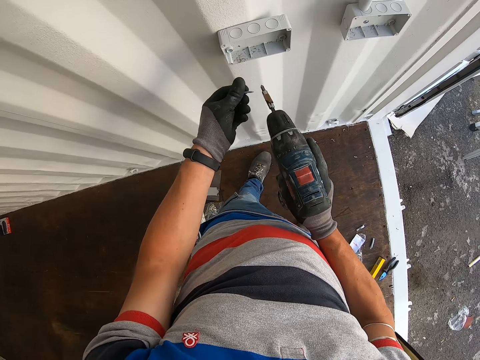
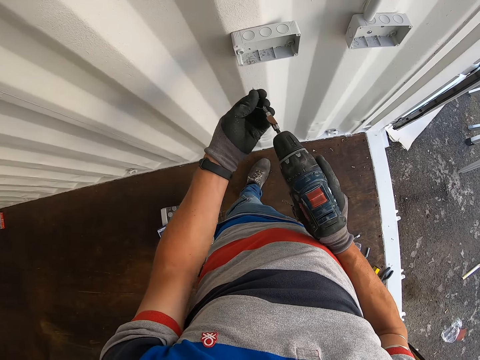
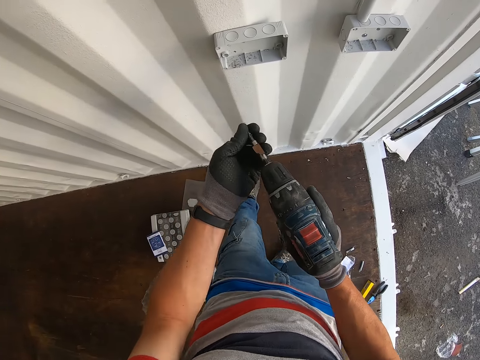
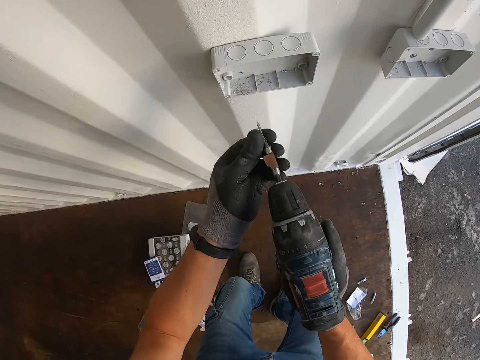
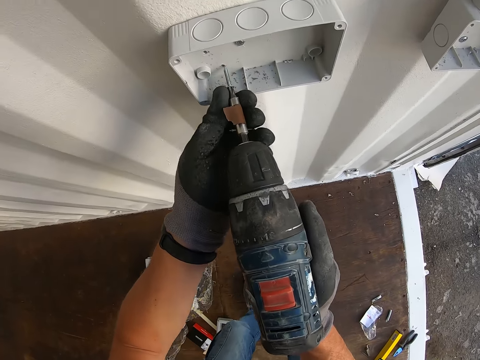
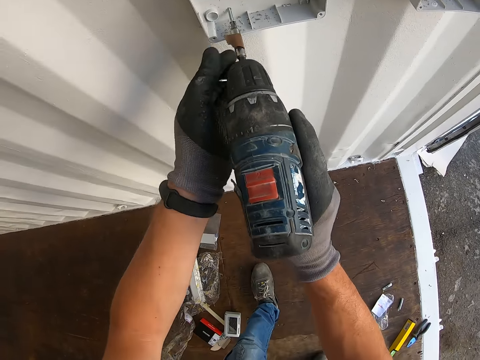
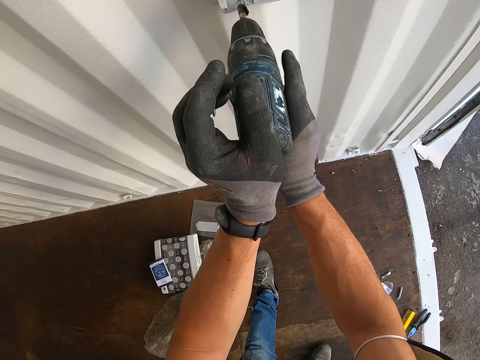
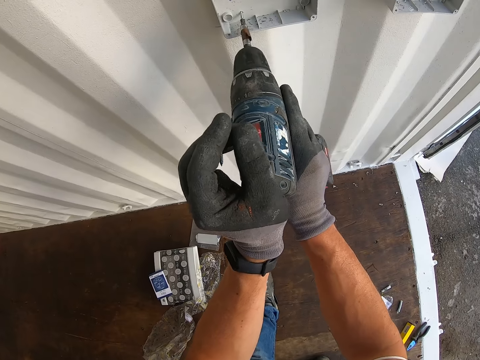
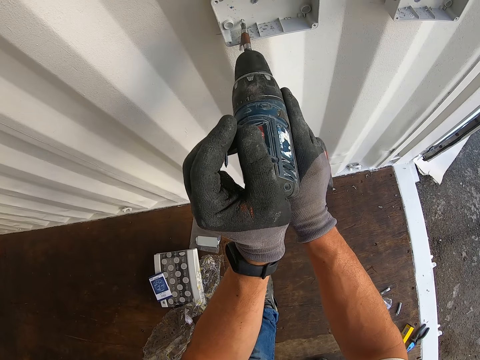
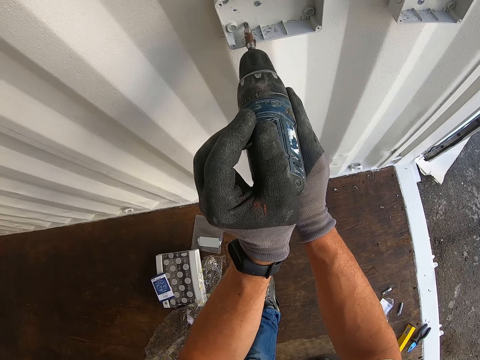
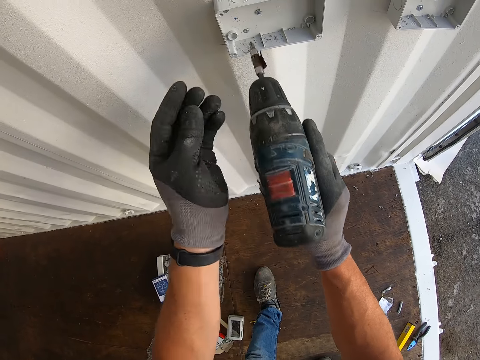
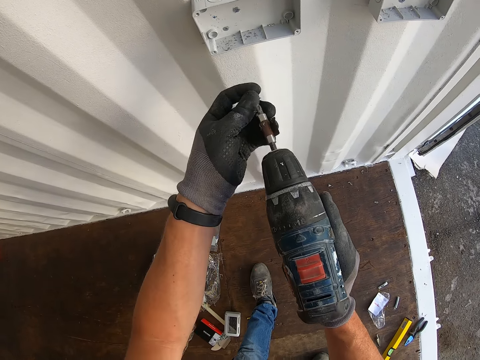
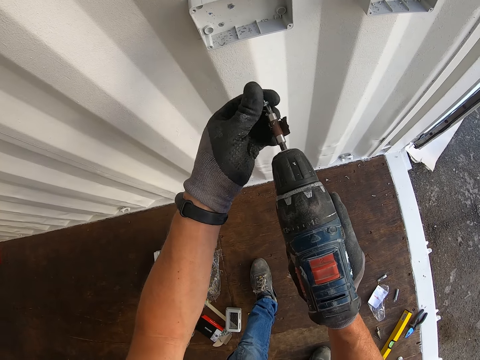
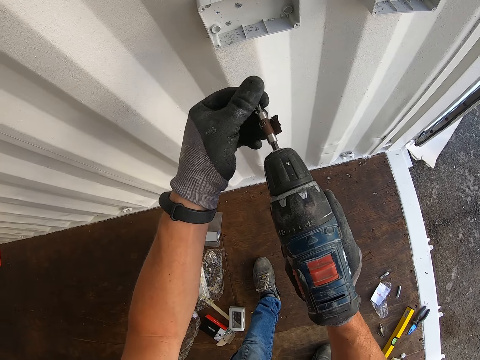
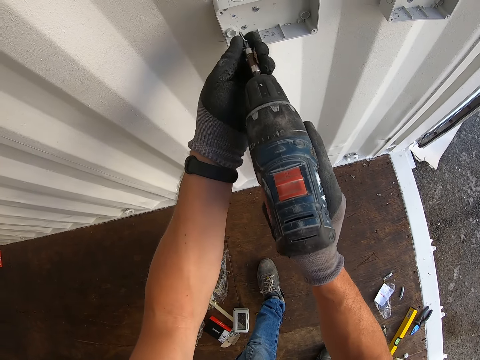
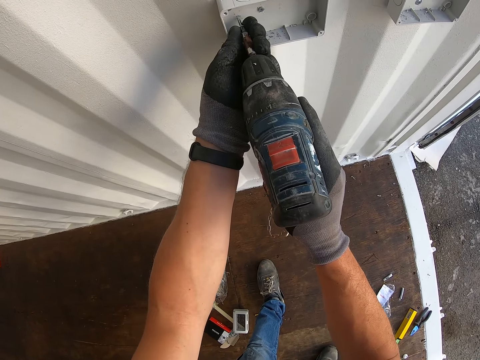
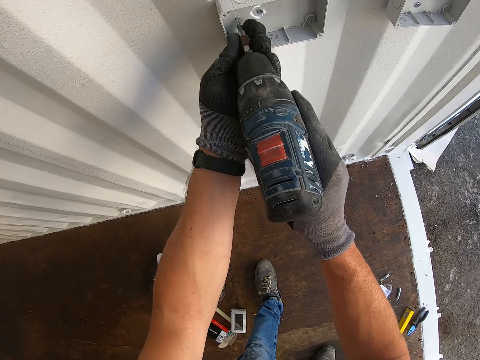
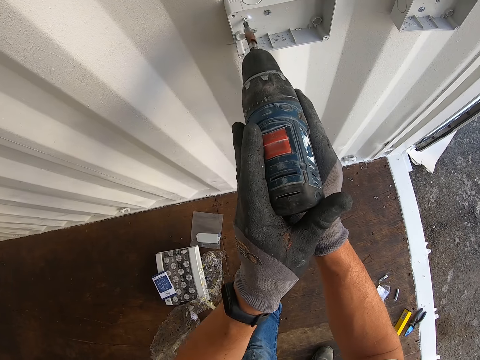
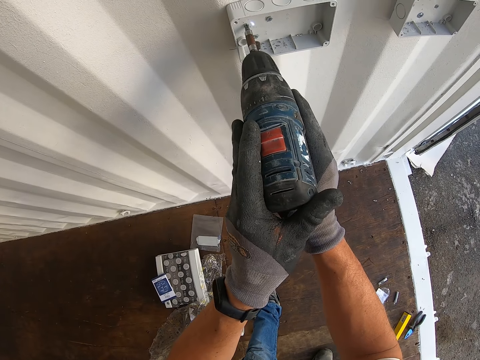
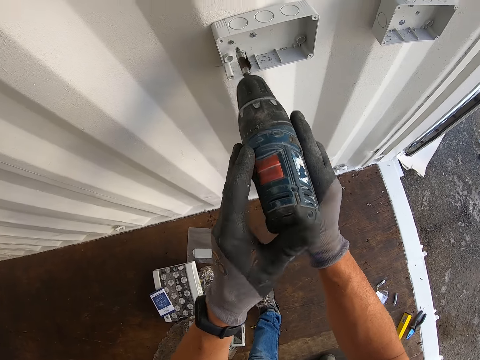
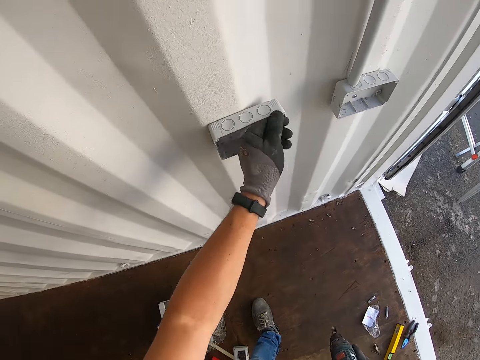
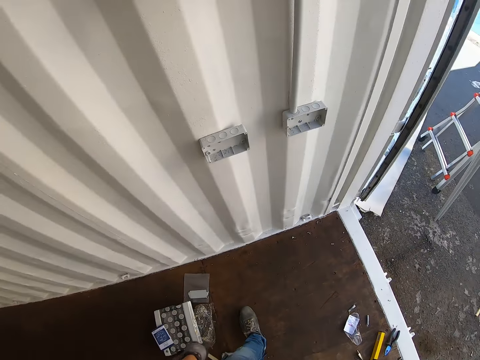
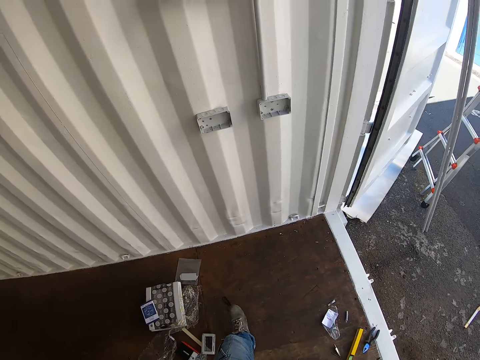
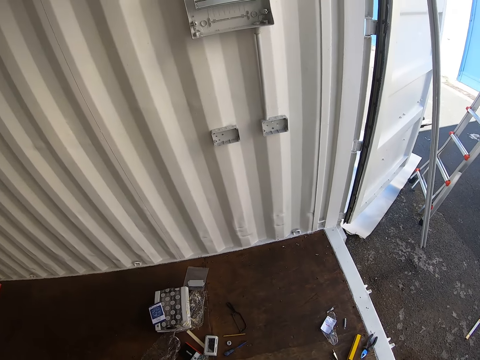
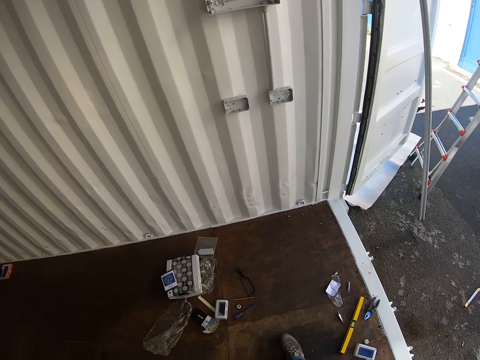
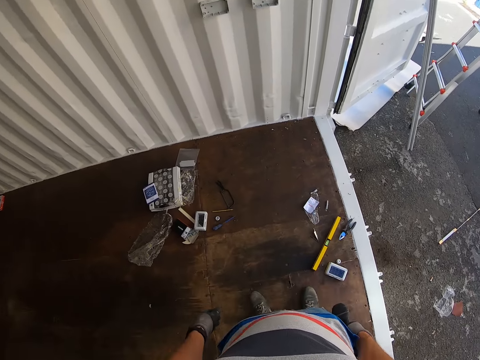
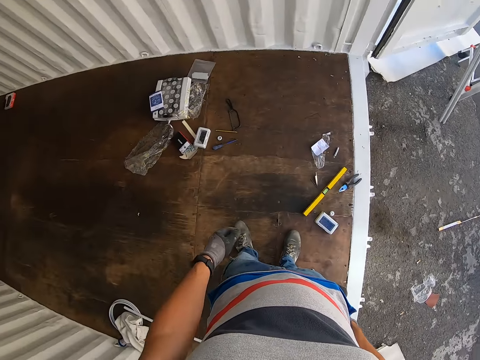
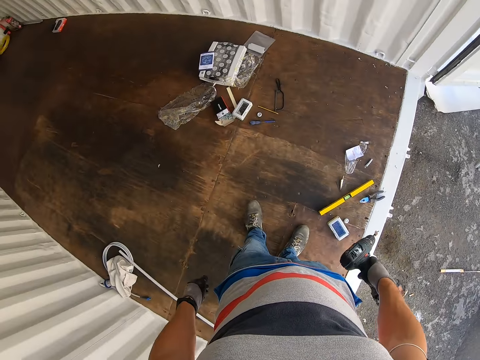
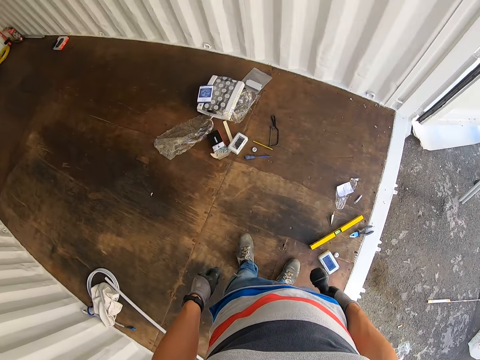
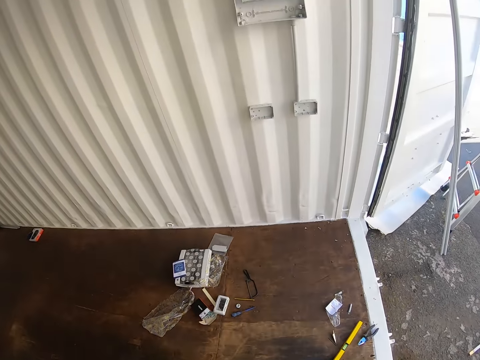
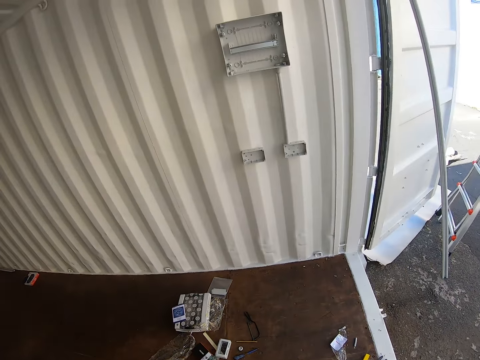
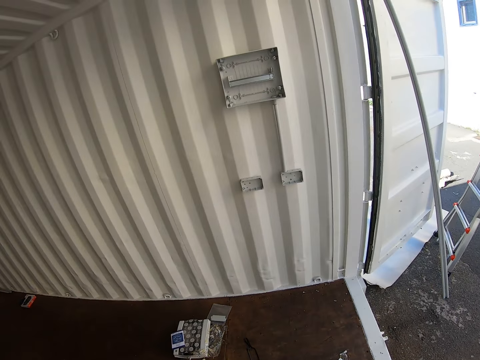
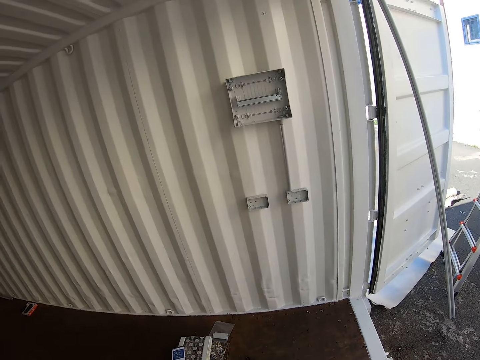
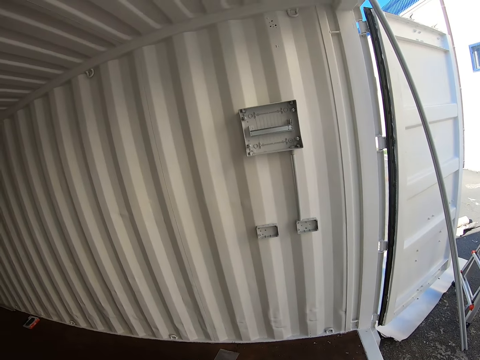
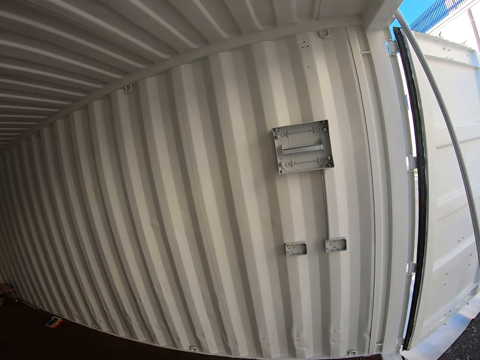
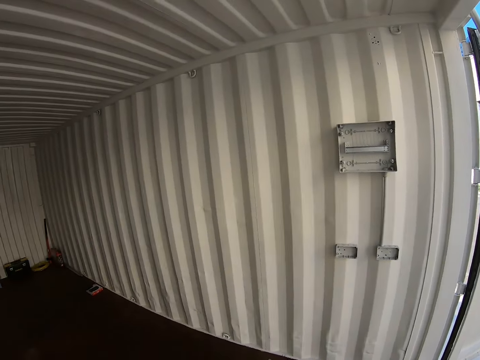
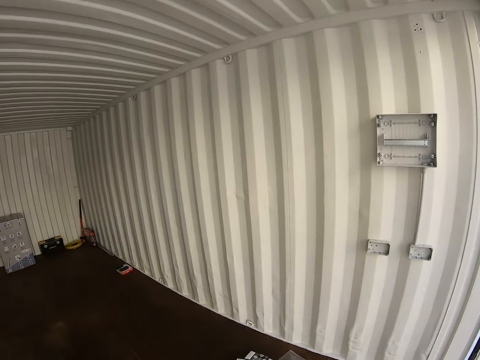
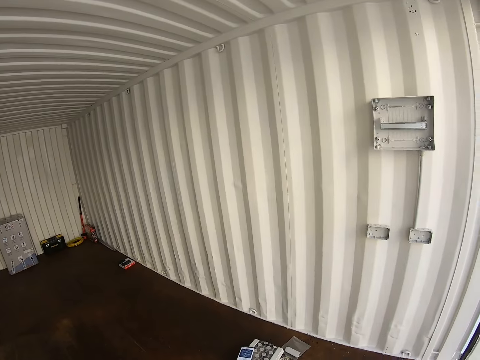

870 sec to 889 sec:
The camera wearer fixes the nut on the drill bit. They fix the nut on the socket box. They fix the nut on the drill bit. They drill the nut on the socket box. They make a hole on the wall. They stare at the wall.

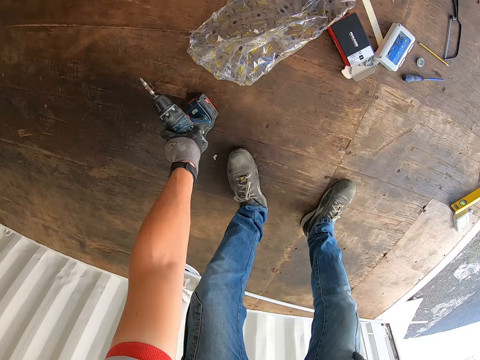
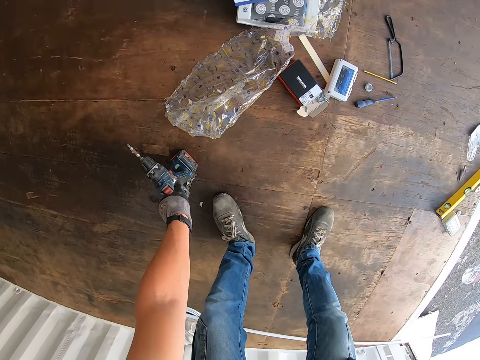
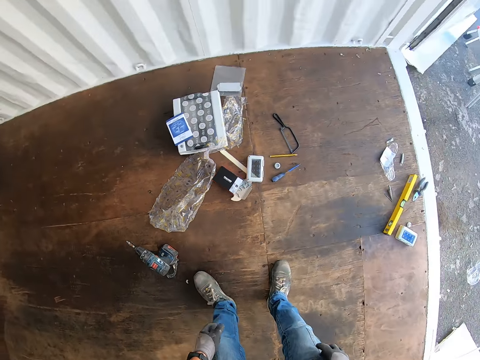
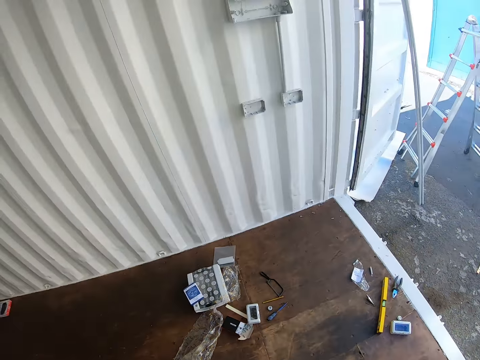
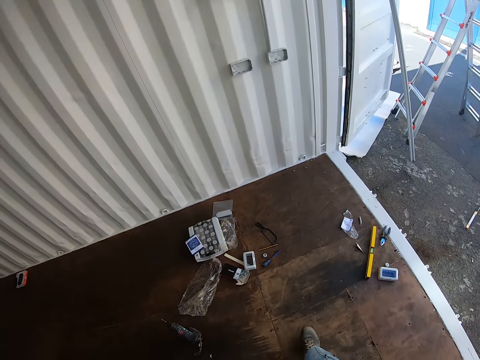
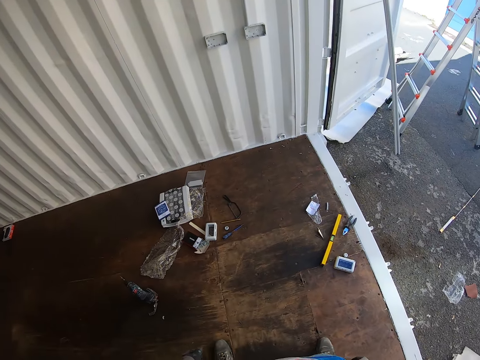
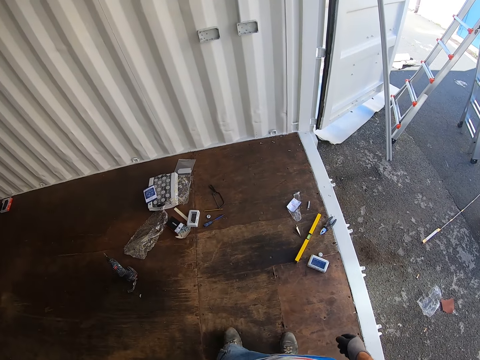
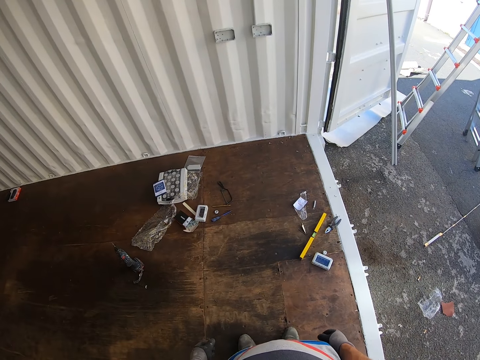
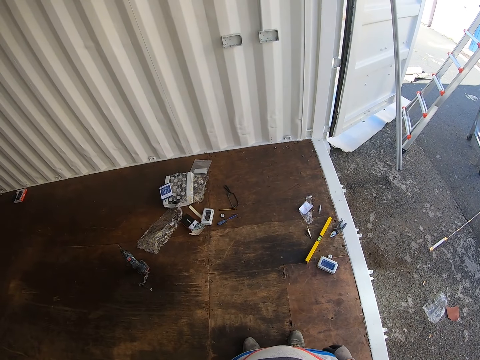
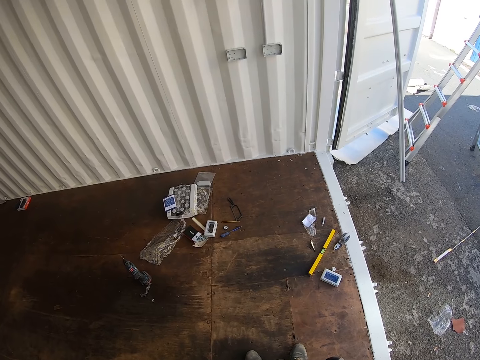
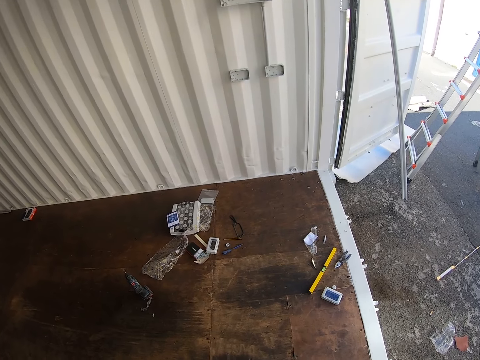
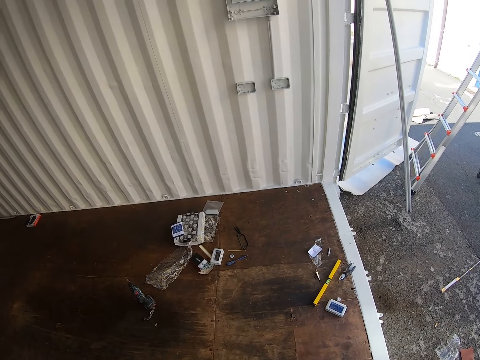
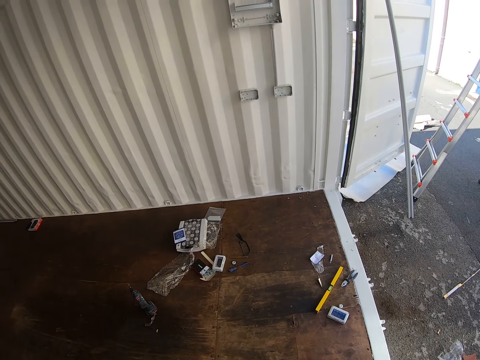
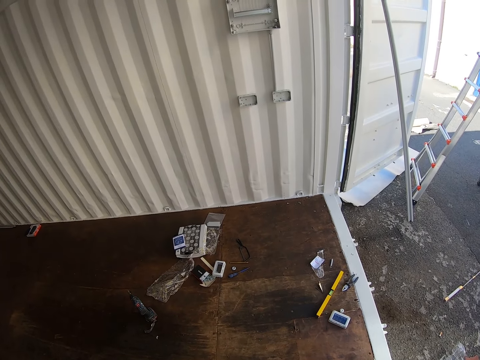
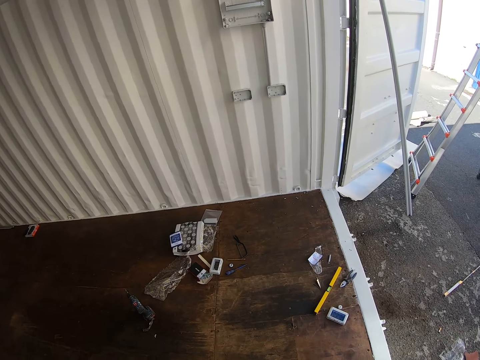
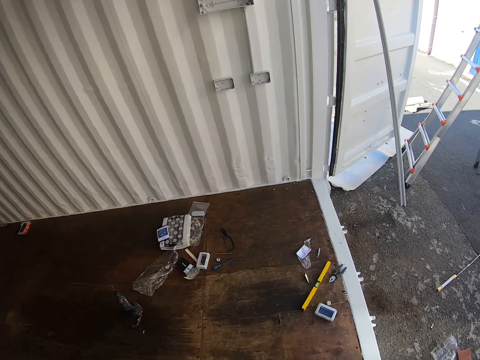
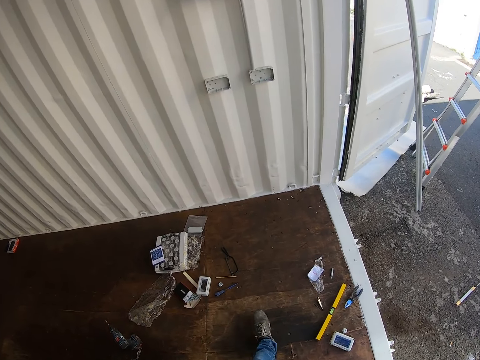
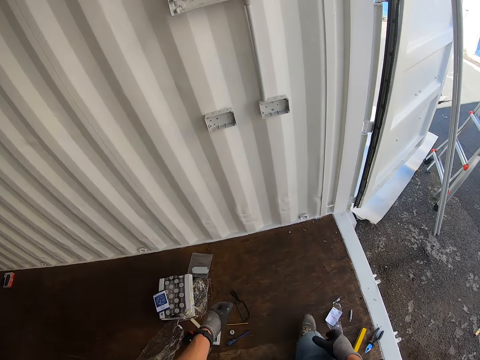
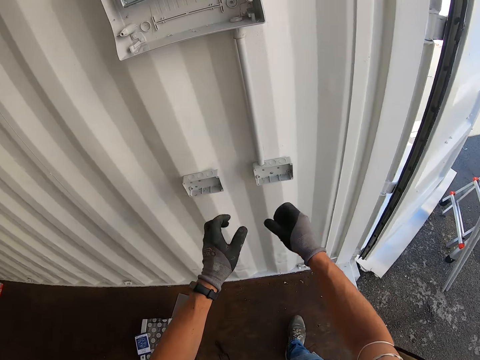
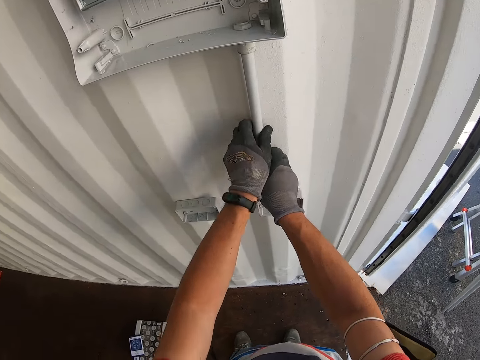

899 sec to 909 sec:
The camera wearer puts the nail gun on the floor. They stare at the floor.
